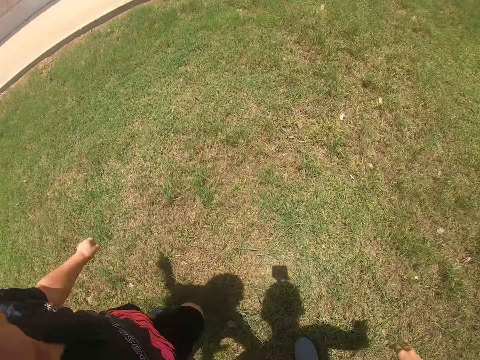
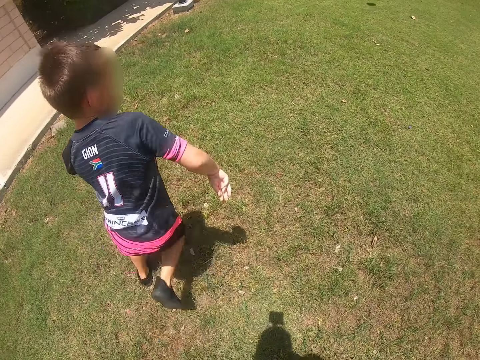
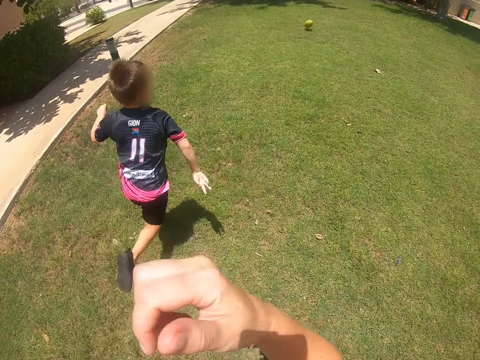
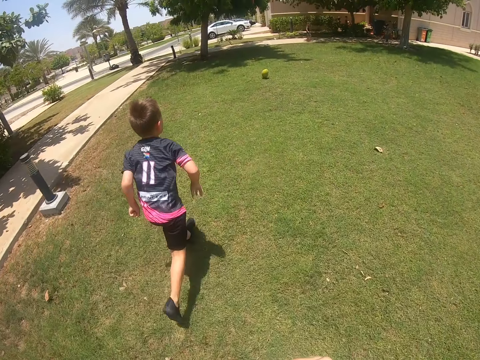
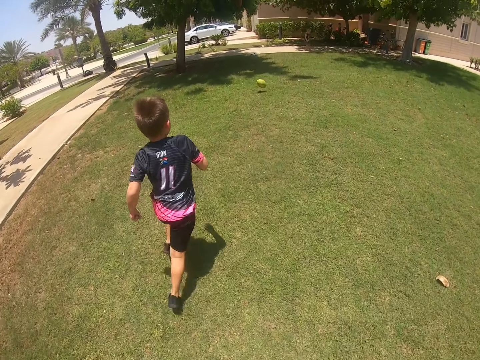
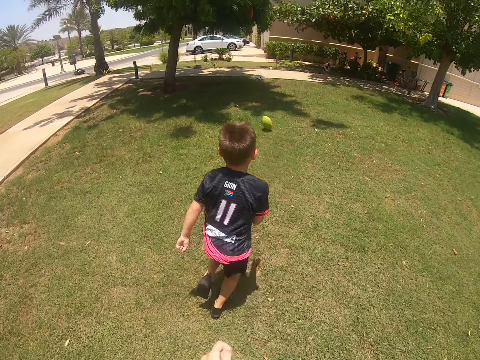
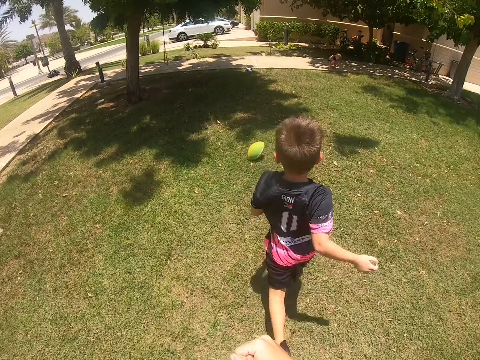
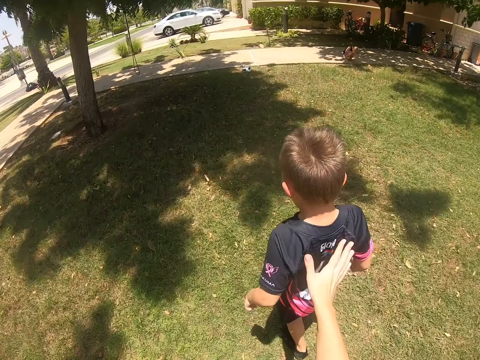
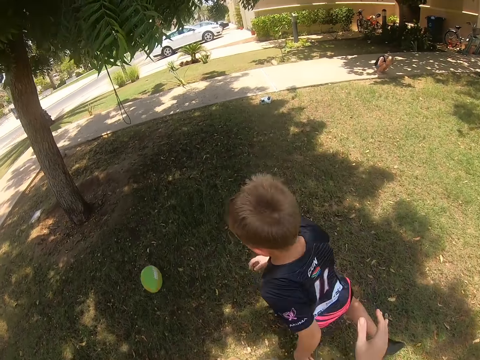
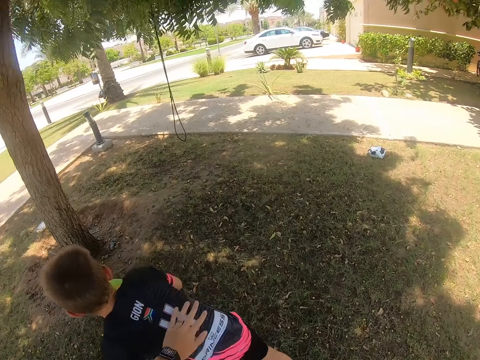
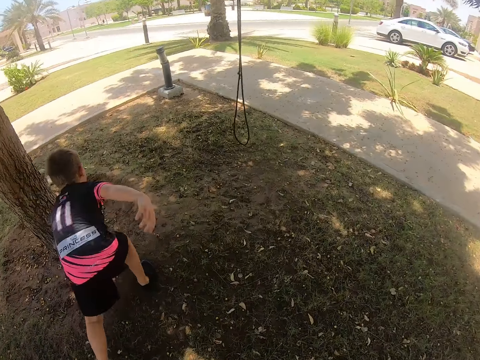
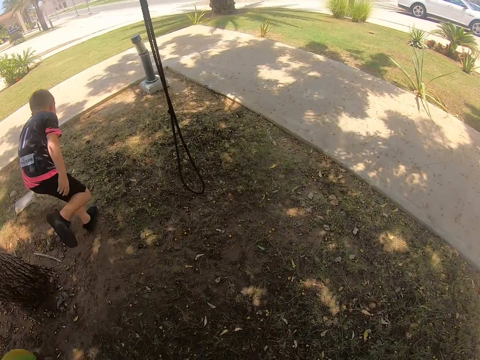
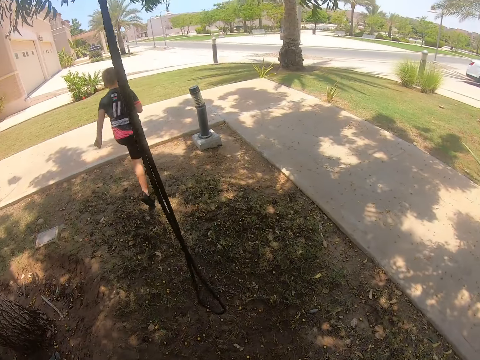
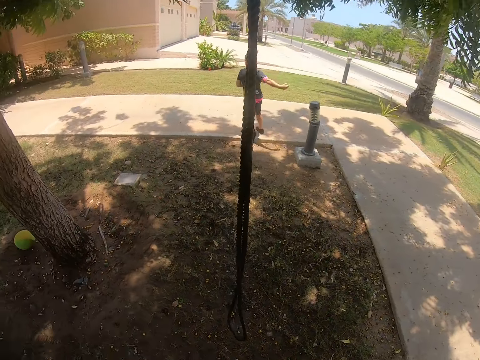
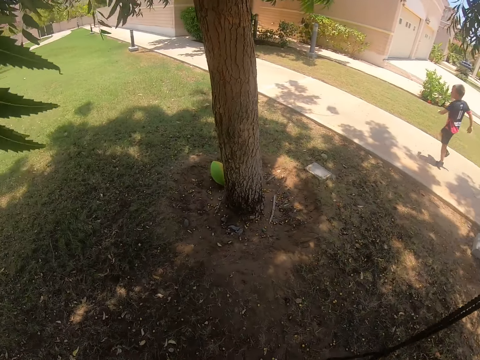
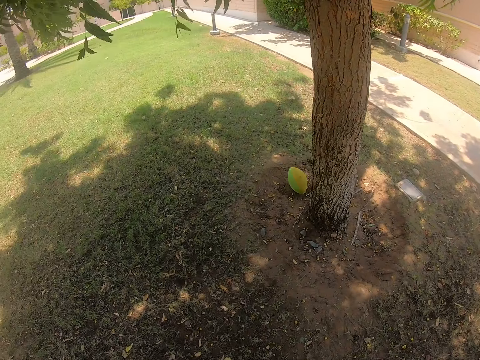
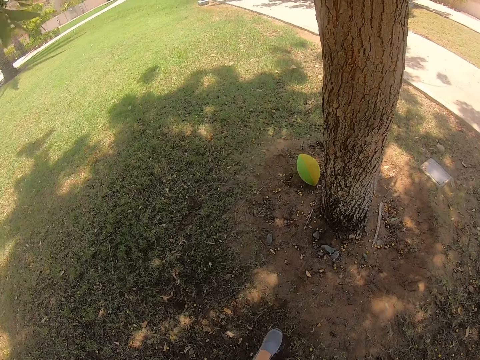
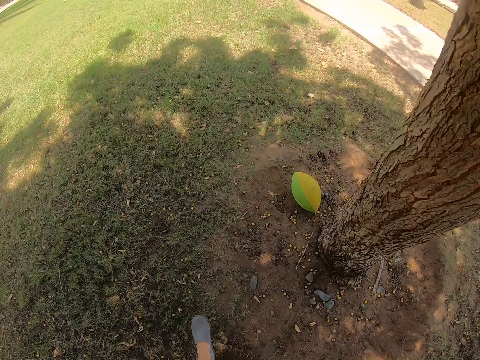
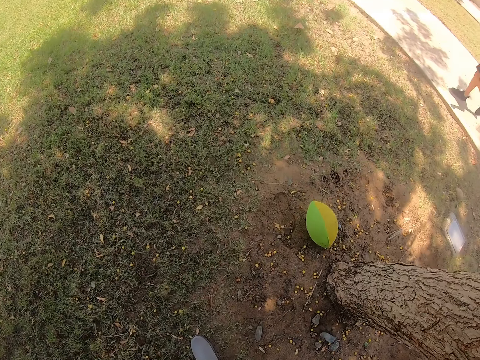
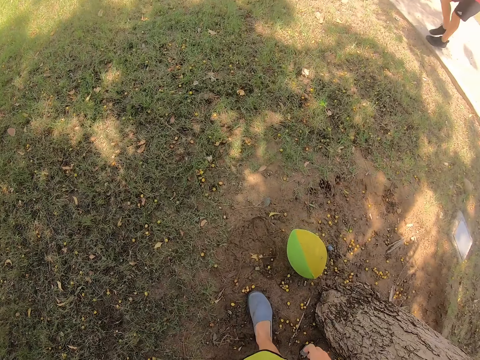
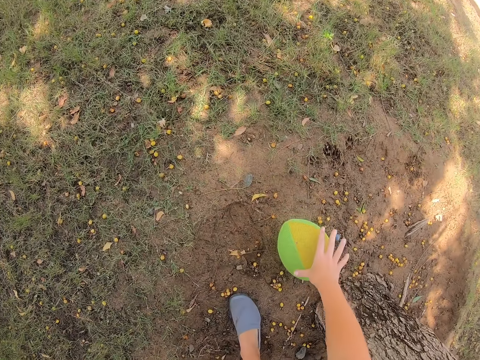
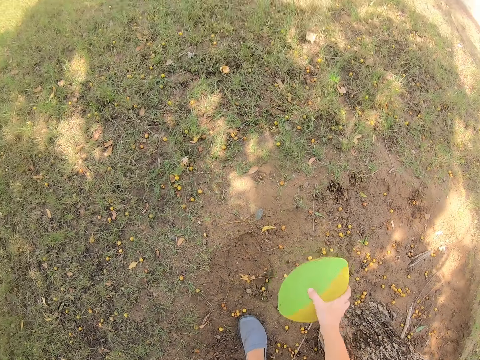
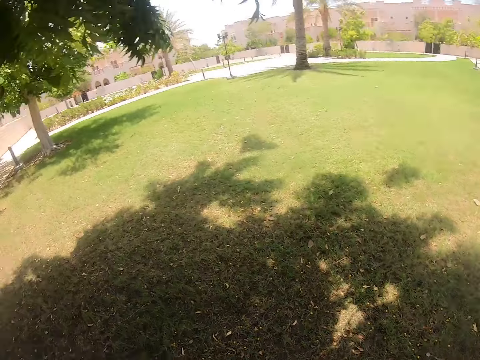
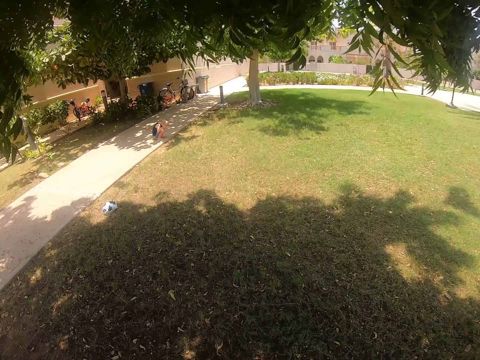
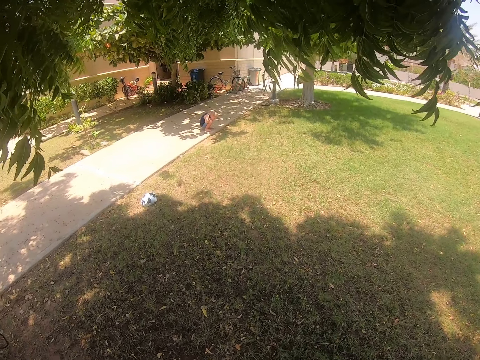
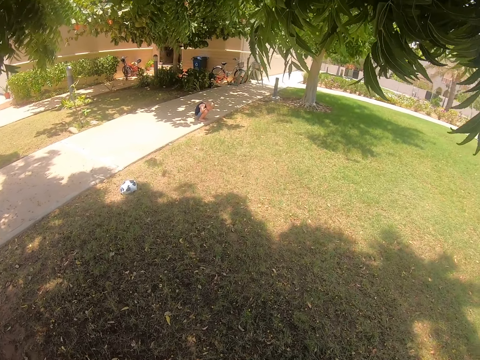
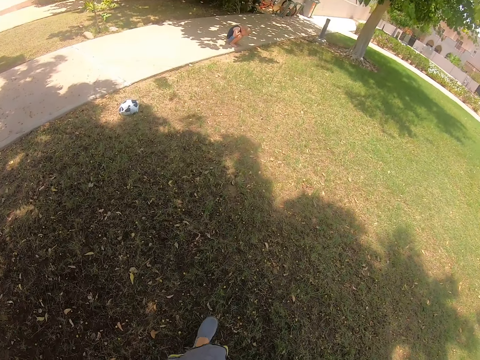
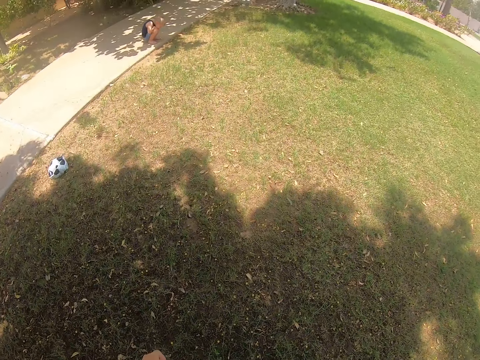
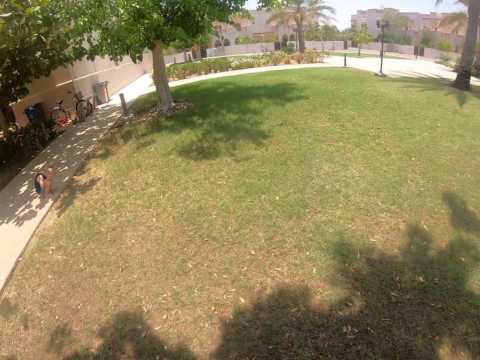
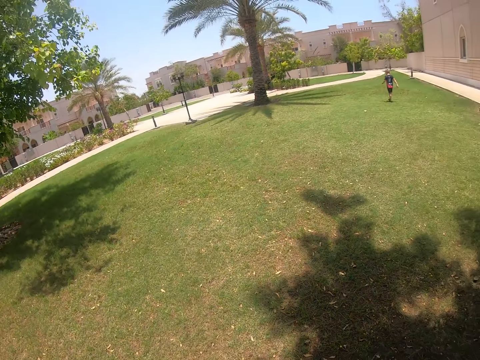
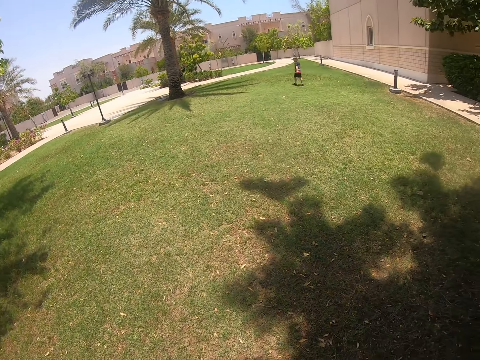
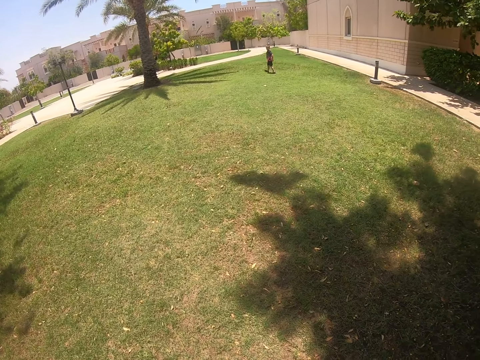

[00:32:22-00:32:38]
A boy runs. The boy kicks the ball. The camera wearer pushes the boy. The boy runs towards the ball. The camera wearer runs after the boy, walks around, picks the ball, and walks around.

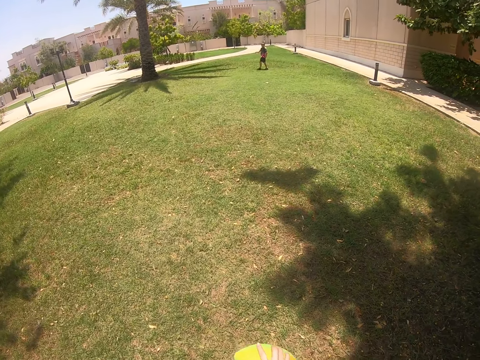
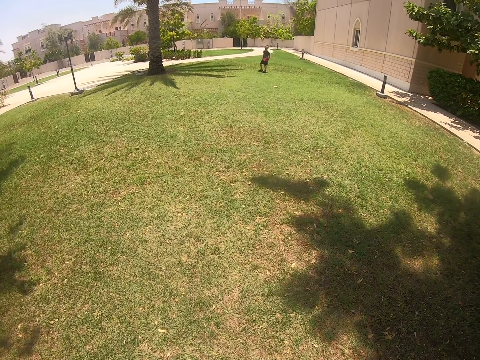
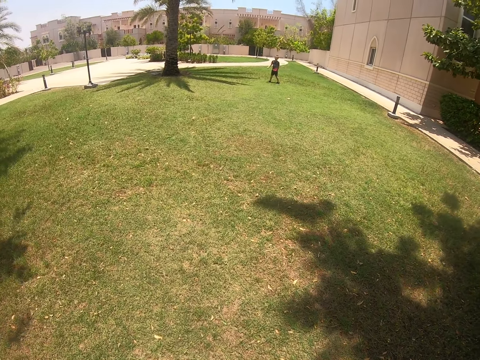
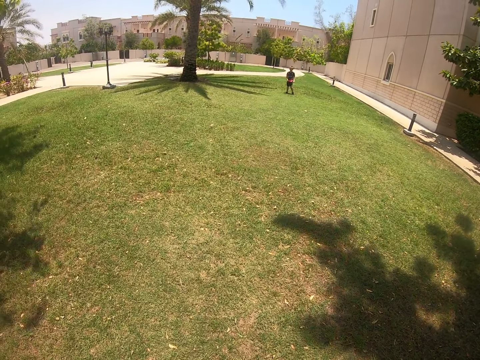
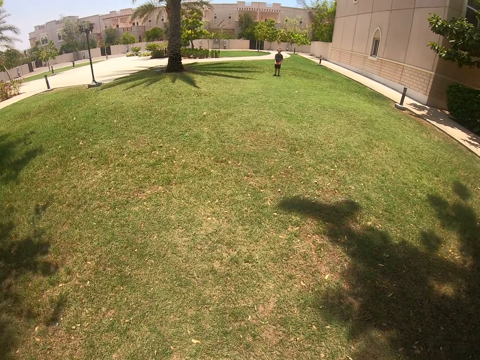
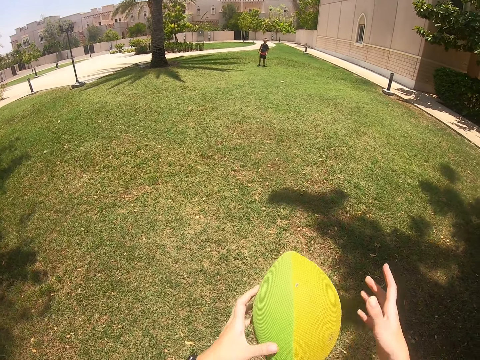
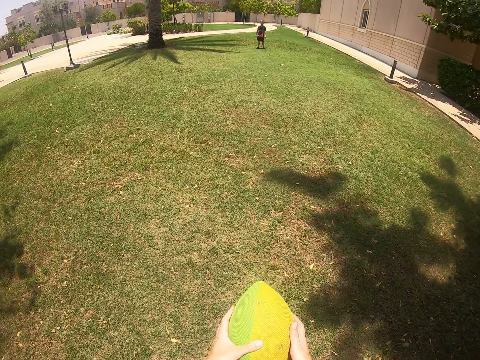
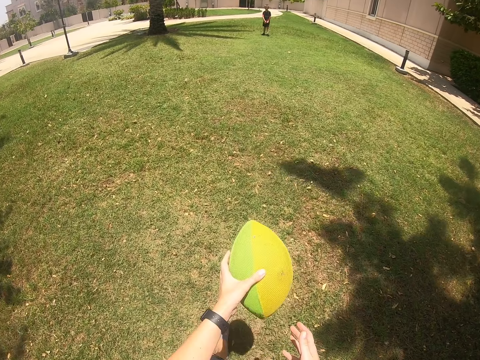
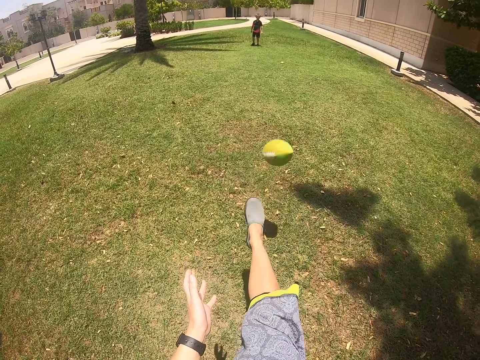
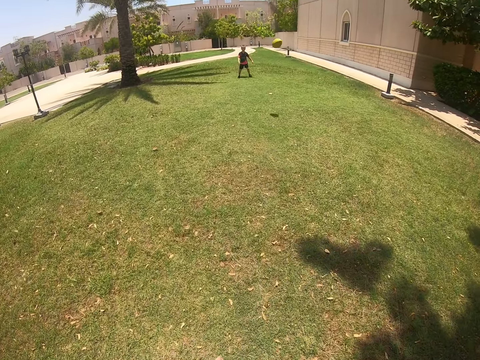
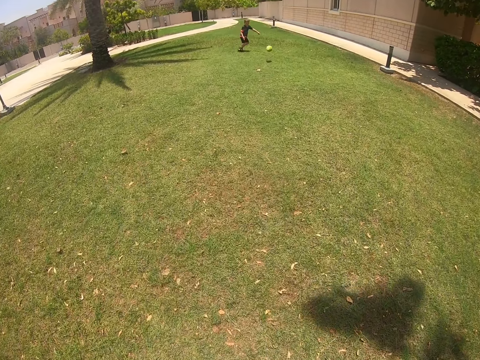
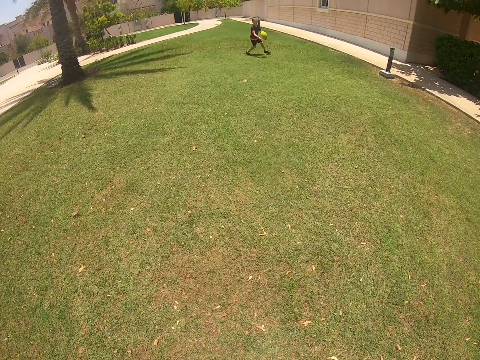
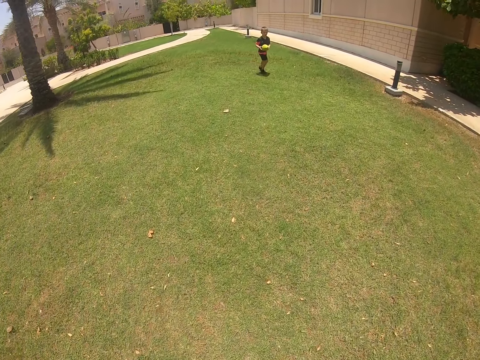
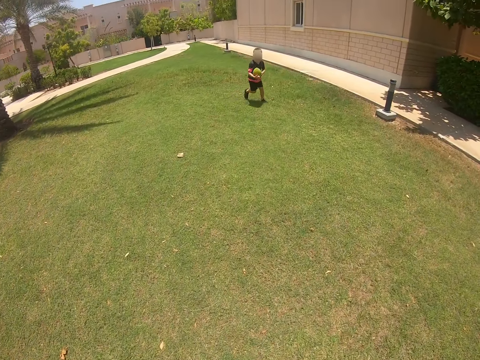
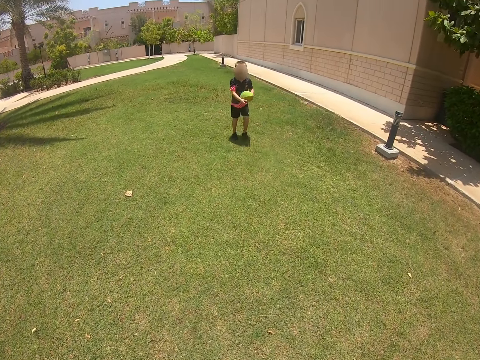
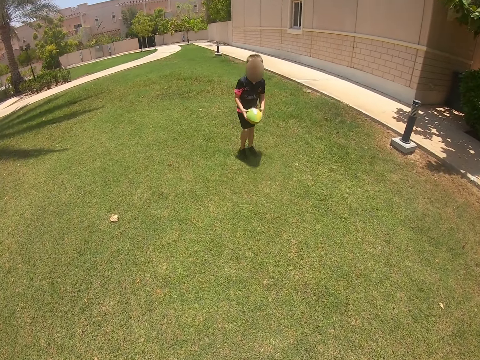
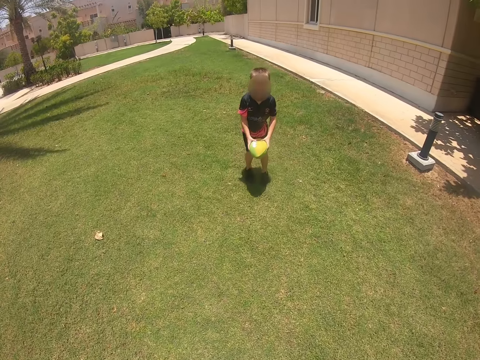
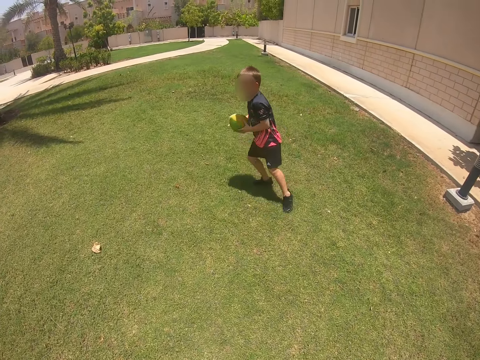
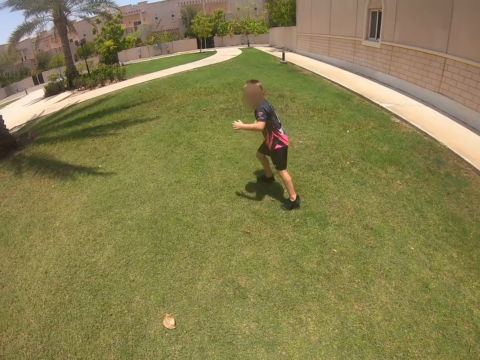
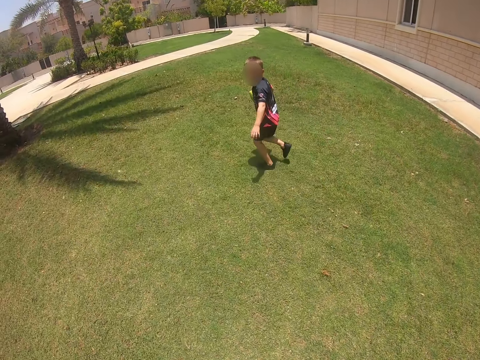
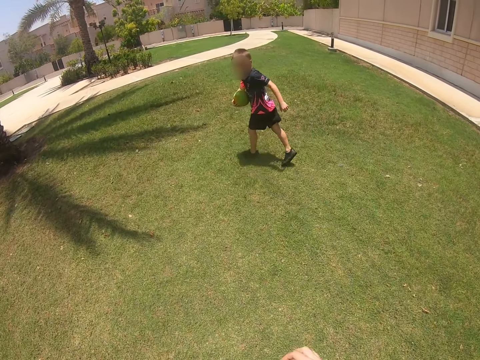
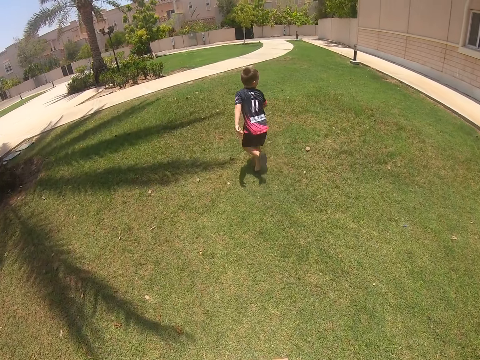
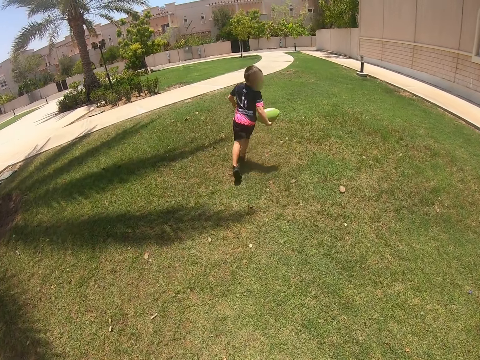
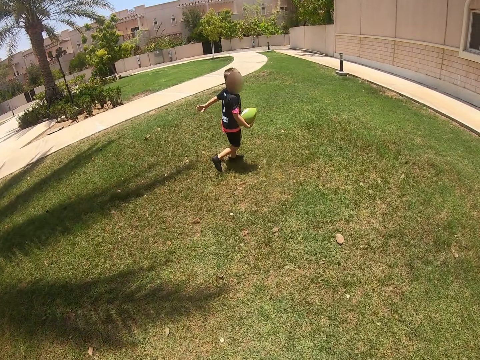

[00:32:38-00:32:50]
A boy walks. The camera wearer lifts the ball and kicks the ball. They walk around. The boy catches the ball. The boy runs with the ball. The camera wearer walks.
